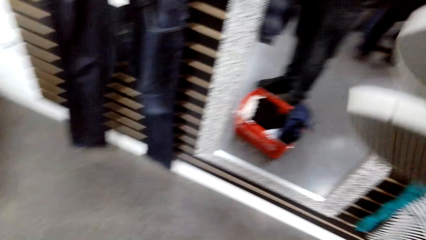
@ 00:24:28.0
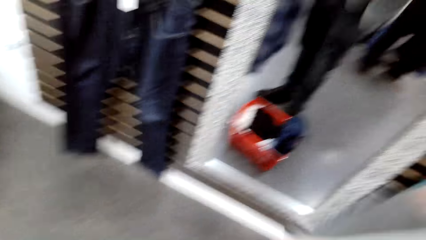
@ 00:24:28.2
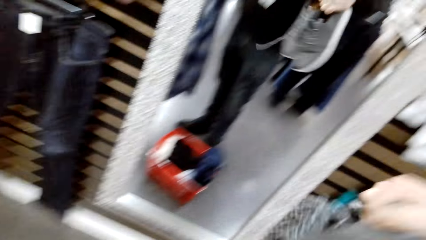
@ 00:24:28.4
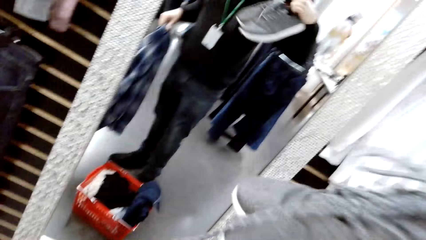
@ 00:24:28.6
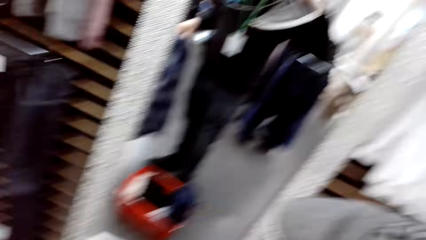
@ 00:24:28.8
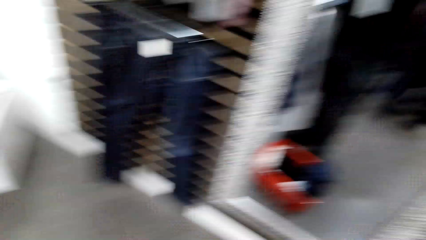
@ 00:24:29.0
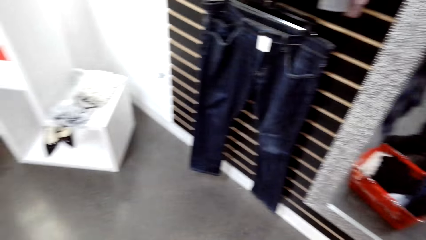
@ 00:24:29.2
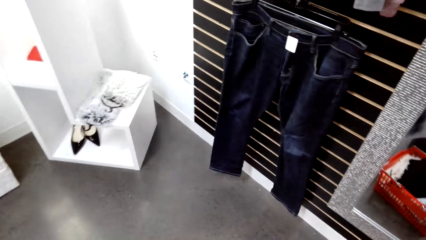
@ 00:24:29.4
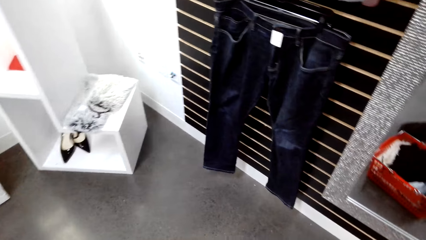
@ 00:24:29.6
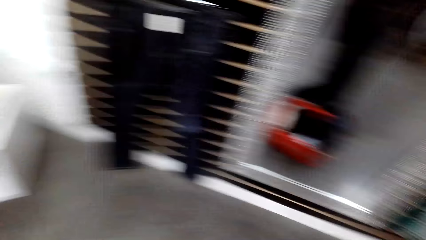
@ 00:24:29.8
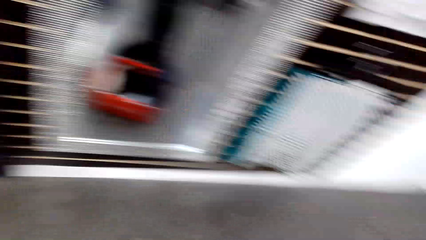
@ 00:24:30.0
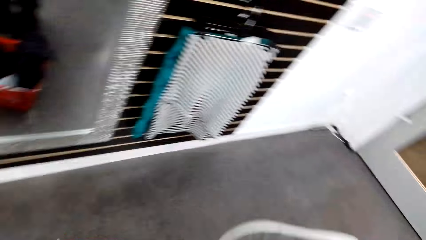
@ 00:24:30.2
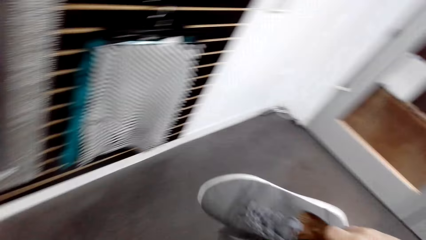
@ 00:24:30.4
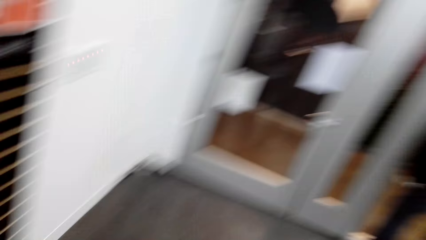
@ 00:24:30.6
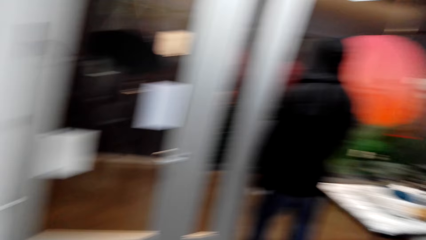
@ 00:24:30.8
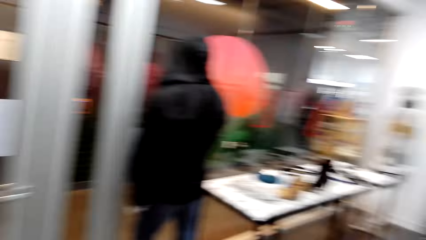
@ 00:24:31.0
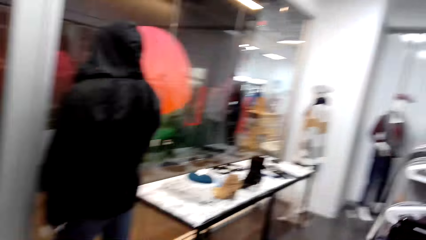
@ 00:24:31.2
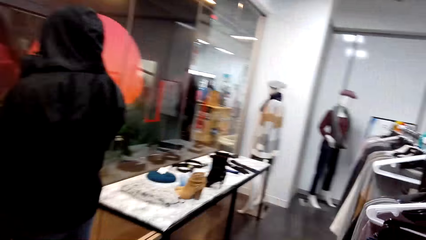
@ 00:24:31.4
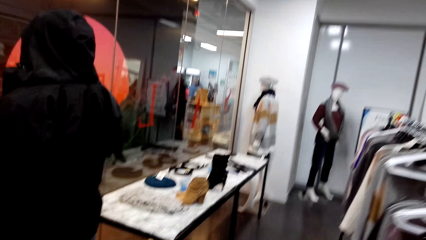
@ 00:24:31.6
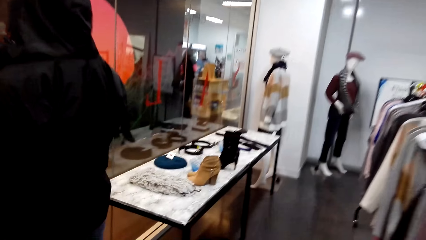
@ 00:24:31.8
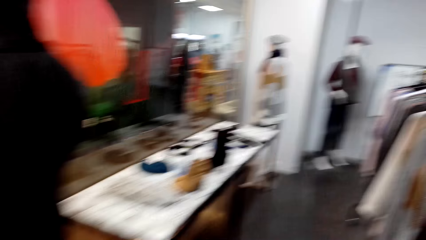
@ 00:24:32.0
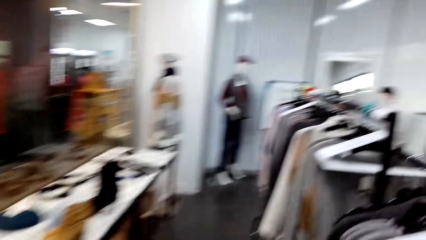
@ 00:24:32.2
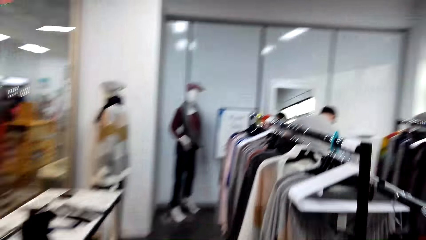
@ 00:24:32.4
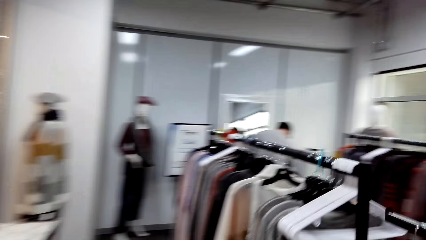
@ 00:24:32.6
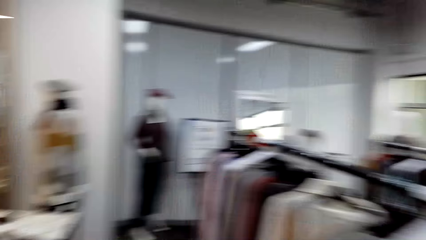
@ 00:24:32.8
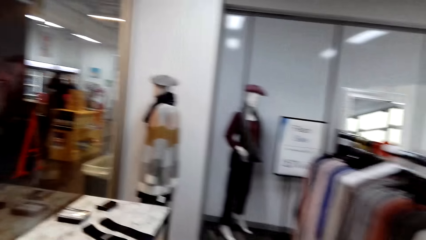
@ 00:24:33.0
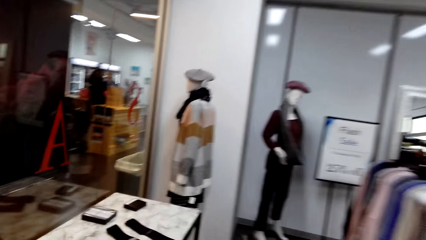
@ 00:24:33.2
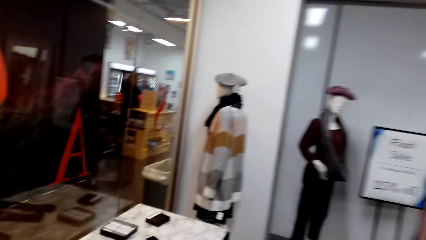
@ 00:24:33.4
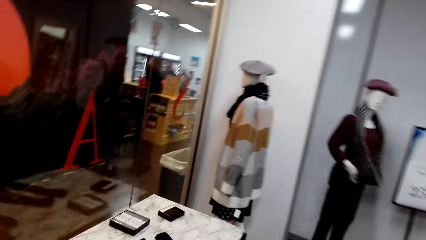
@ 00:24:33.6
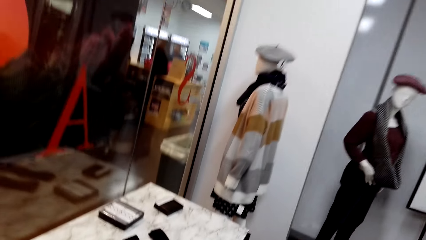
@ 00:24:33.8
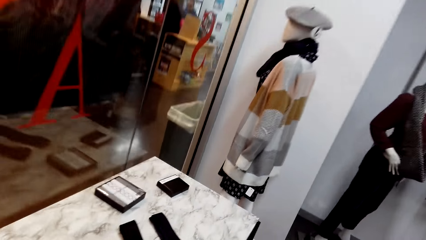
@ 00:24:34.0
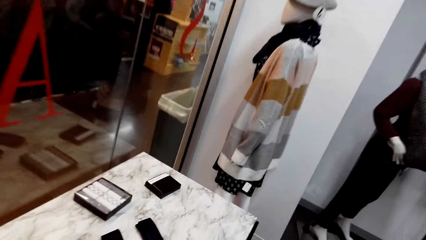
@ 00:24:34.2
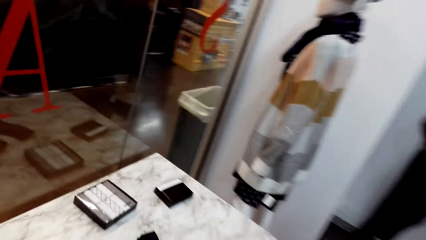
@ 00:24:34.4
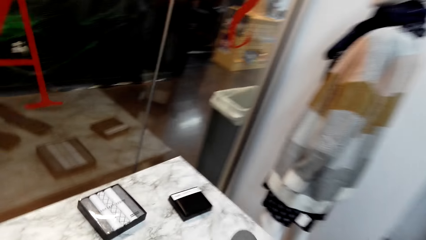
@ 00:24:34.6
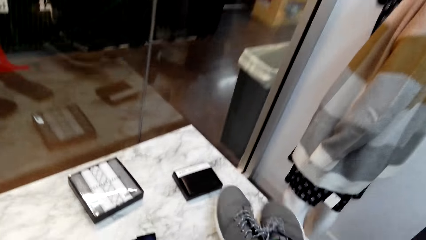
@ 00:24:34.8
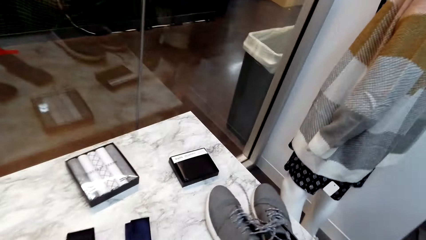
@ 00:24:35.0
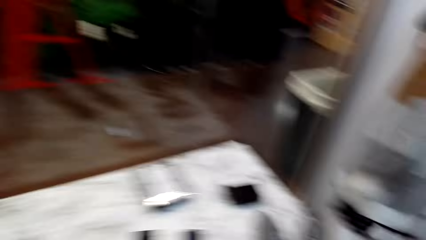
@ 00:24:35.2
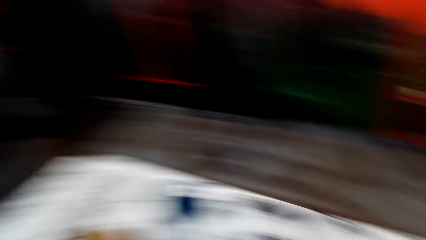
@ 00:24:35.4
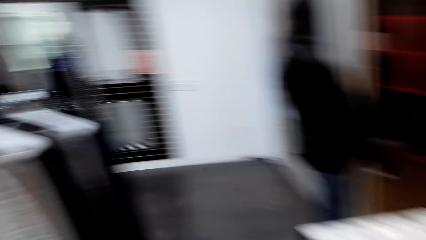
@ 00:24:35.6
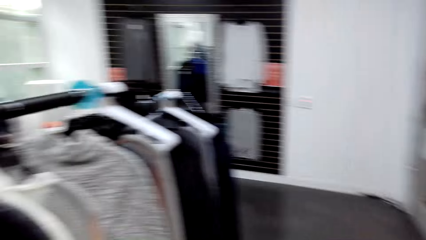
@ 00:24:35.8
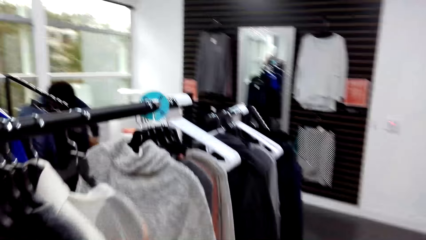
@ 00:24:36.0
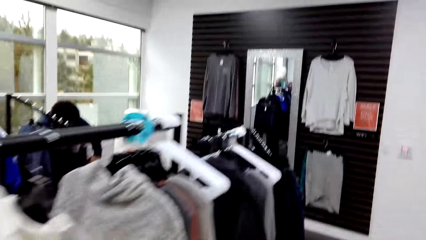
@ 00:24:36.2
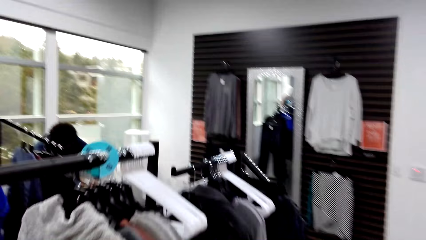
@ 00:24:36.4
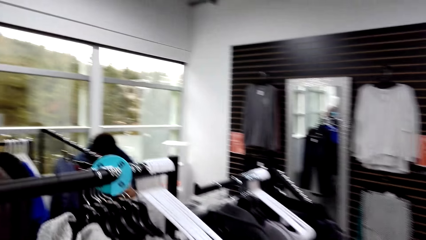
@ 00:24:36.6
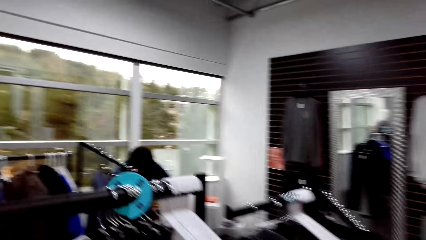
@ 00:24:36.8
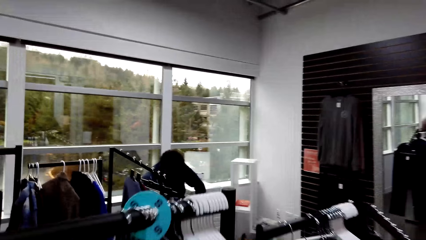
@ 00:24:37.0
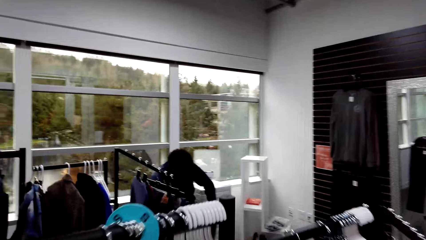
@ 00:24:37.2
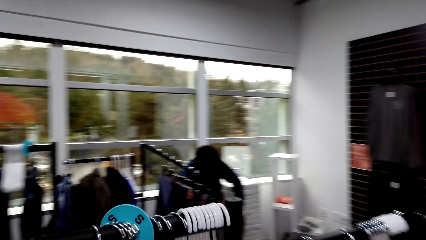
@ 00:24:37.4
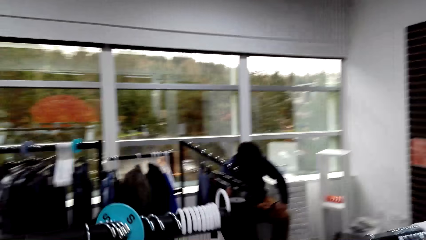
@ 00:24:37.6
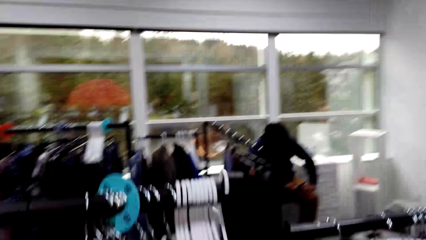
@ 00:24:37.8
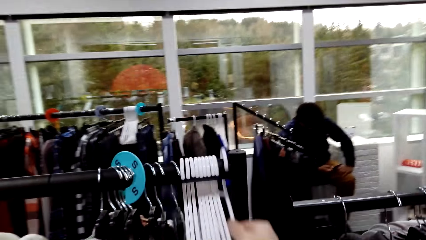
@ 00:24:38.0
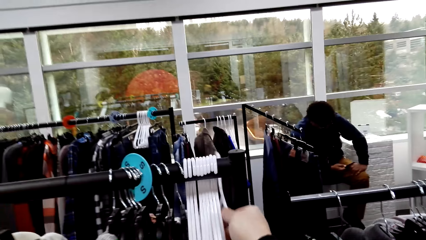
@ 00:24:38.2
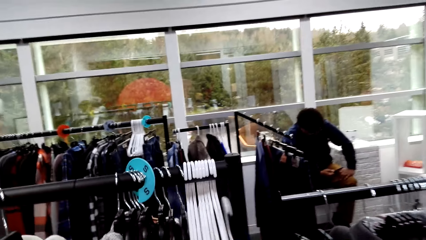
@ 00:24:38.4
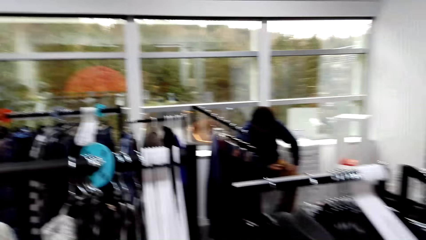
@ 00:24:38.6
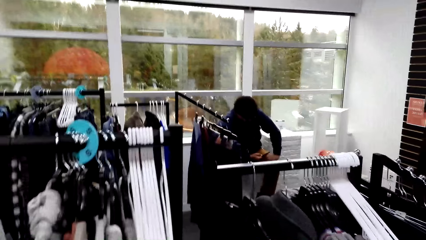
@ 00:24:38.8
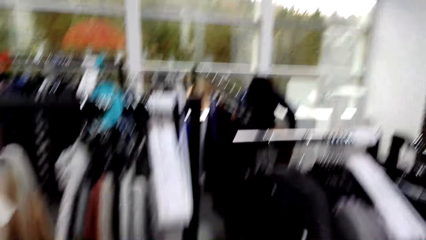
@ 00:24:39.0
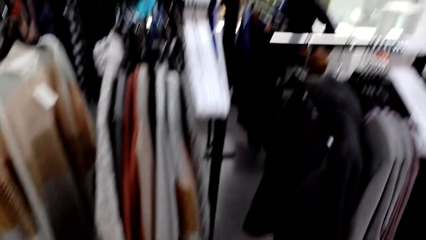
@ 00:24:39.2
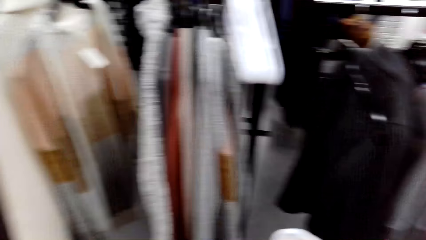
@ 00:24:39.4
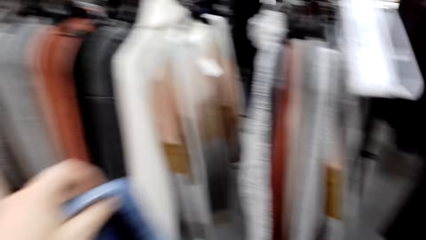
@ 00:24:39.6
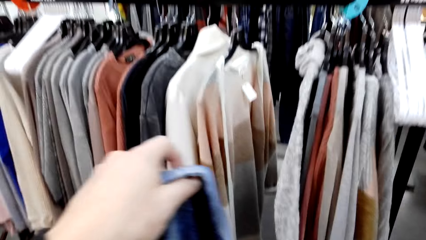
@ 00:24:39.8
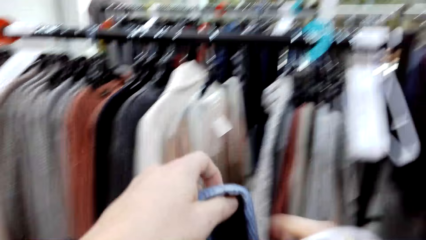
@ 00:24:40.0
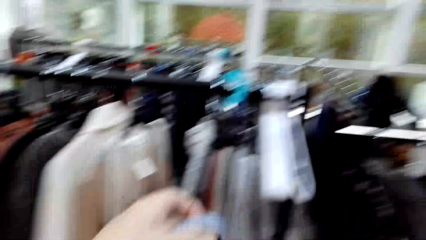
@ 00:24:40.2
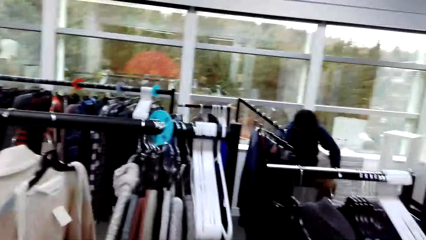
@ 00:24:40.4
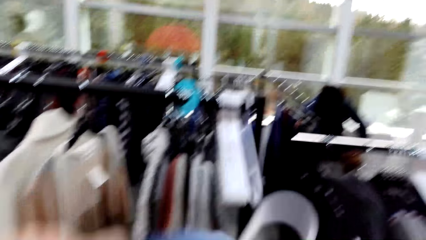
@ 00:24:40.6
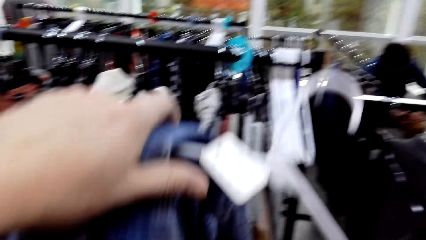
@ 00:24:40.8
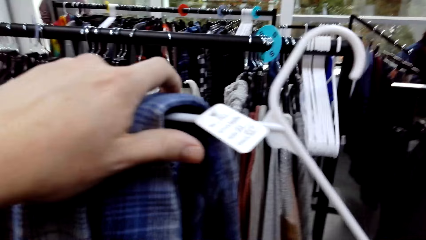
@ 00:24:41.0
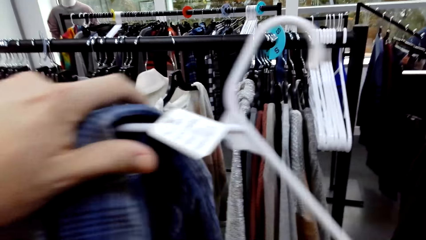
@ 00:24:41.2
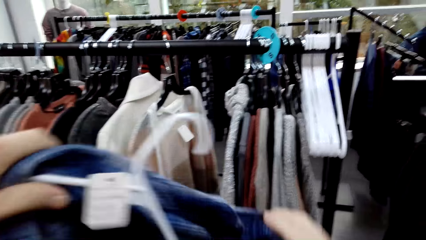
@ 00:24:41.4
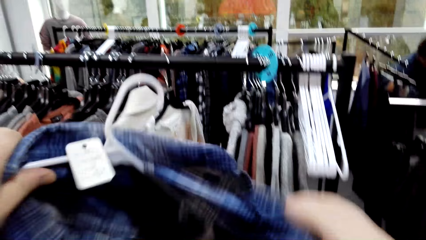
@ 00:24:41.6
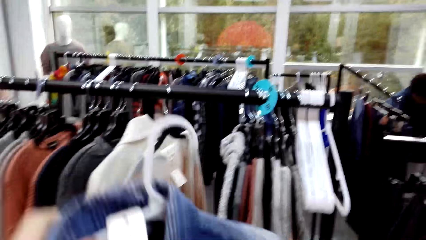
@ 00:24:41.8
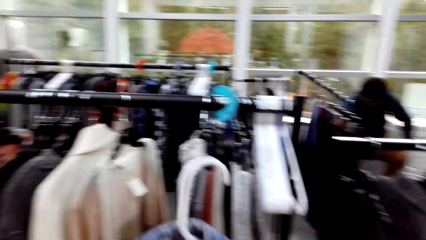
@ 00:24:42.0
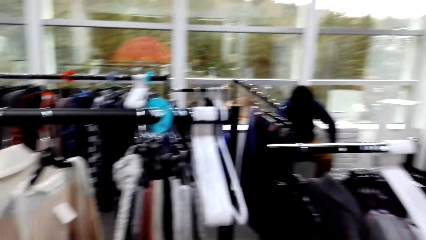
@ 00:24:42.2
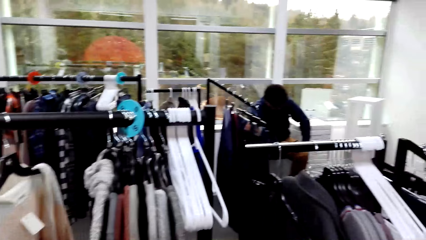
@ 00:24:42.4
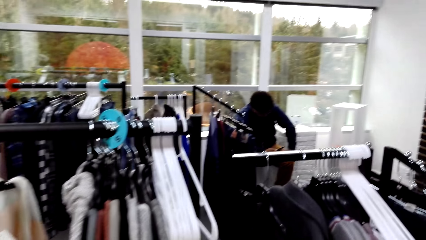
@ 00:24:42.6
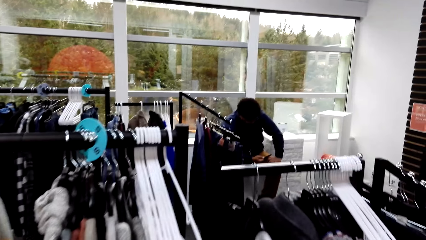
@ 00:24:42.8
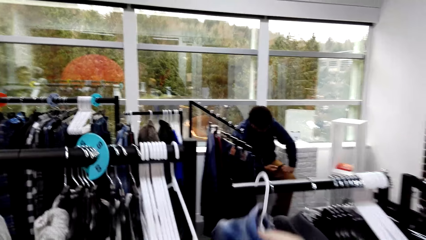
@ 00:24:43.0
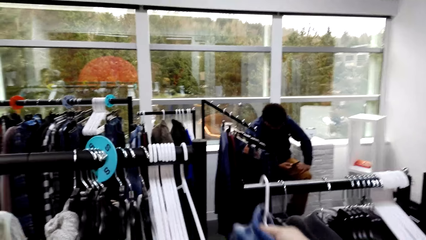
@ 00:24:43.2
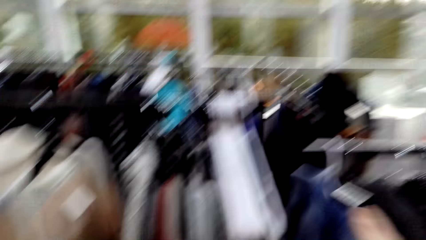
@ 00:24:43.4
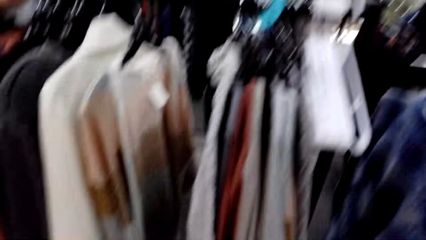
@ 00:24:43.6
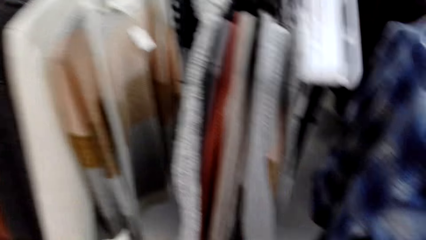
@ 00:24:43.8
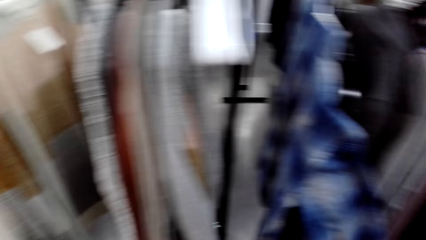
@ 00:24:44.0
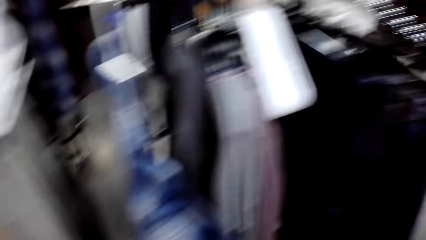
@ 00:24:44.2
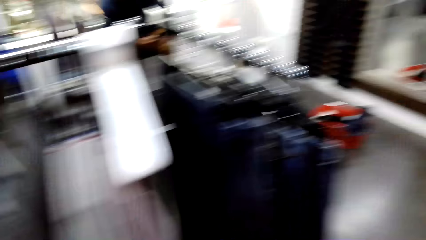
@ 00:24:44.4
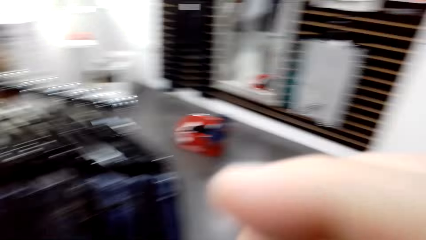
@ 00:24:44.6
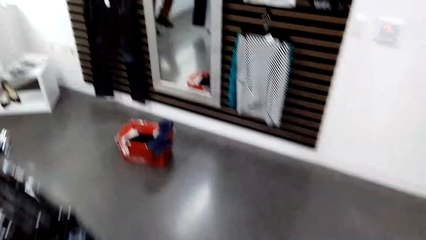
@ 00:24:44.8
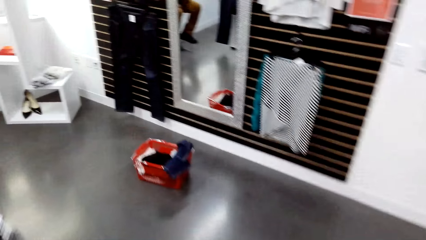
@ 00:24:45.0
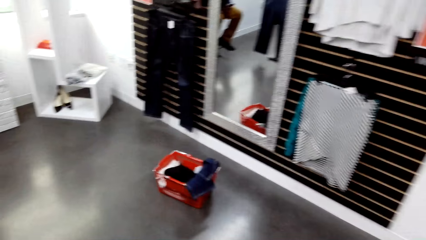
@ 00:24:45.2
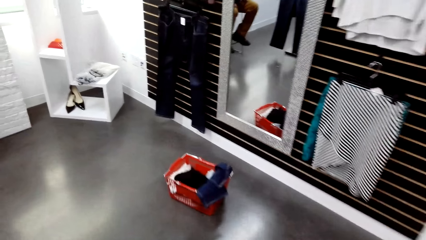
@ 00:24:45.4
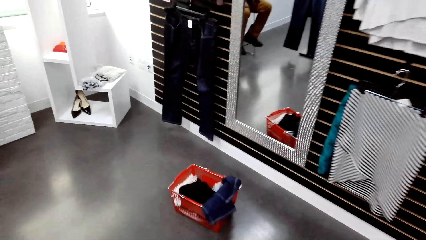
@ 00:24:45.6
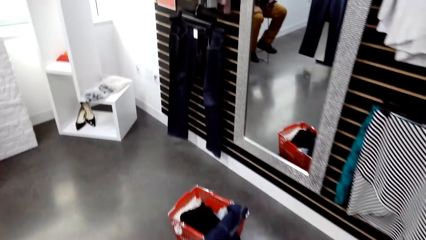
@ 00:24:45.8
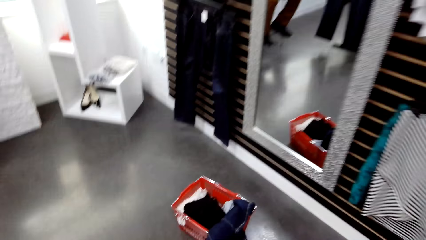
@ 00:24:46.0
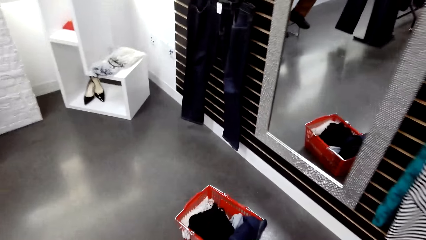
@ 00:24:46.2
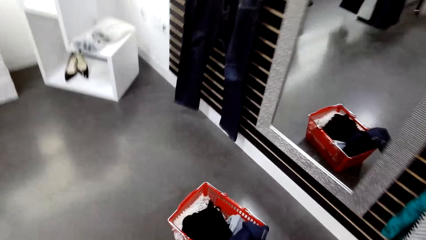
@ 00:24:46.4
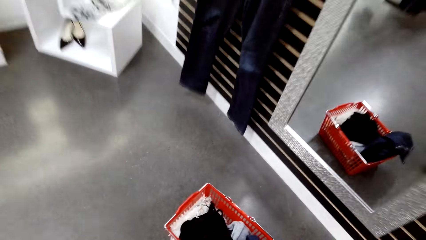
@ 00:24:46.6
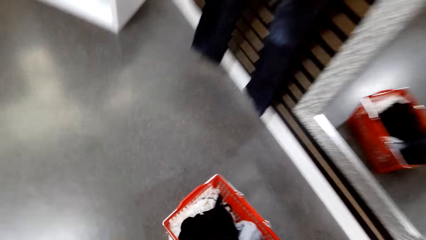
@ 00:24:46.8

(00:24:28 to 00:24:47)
The camera wearer holds the shirt and shoes in front of a mirror. They raise the pair of shoes. They carry the shoes and shirt to a display table in the room. They walk around the boutique. They drop the shoes on the table. They carry the shirt to the cloths rack. They take a hanger from the rack. They hook the shirt on the hanger. They hold a cloth. They hang the shirt on the rack. A man uses a phone in the room. The camera wearer walks to a crate of clothes in the room. They walk around the boutique.
